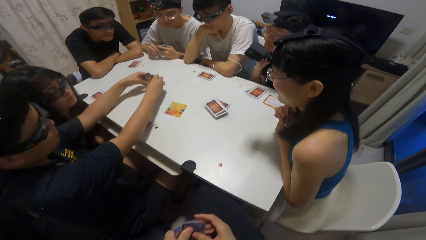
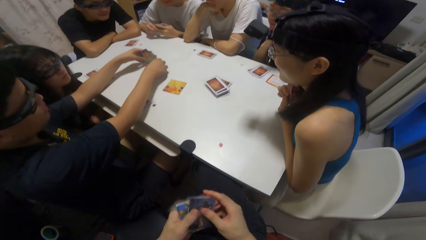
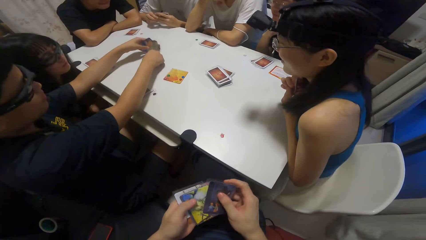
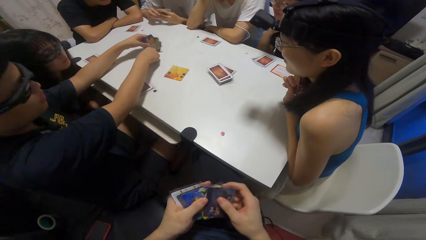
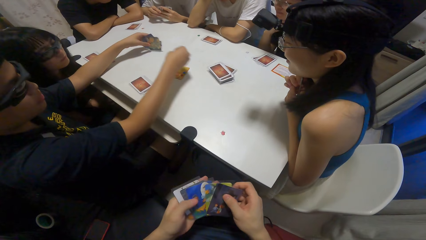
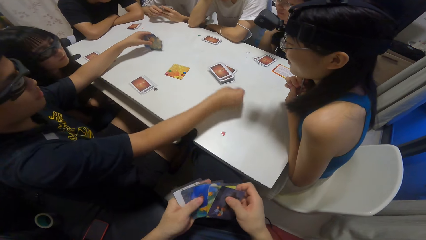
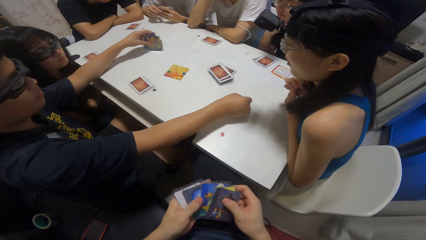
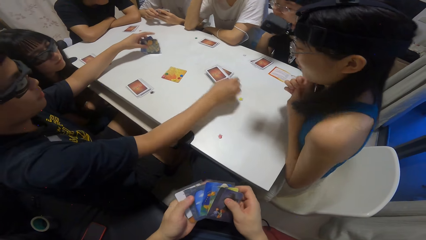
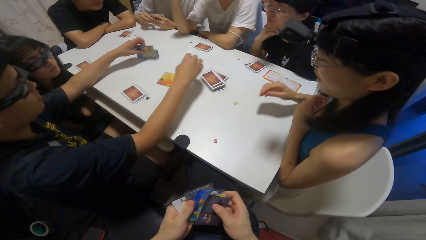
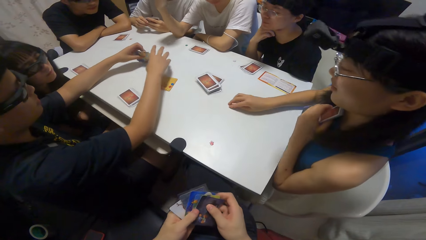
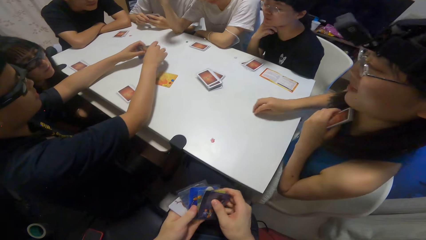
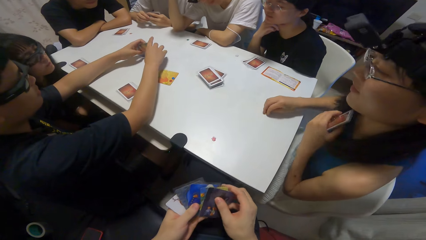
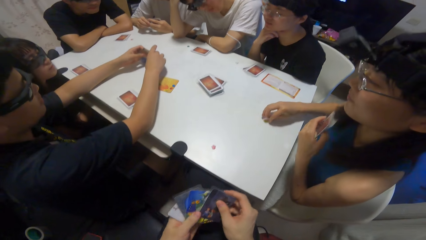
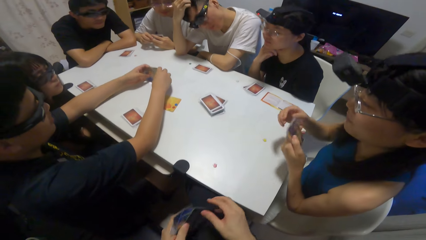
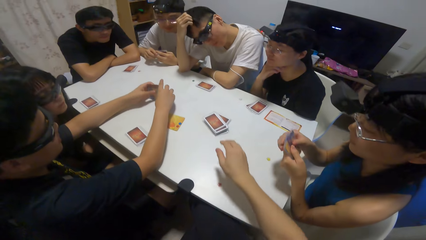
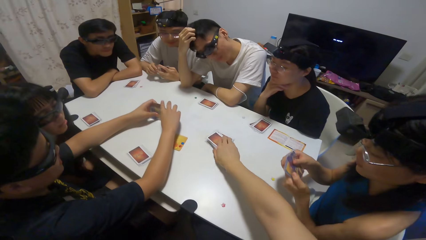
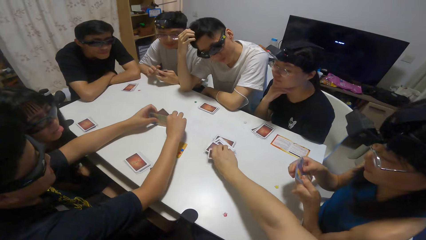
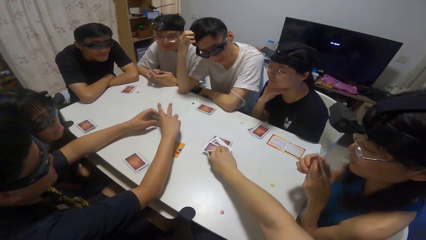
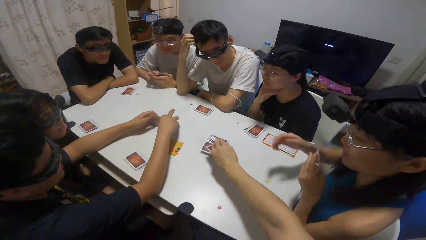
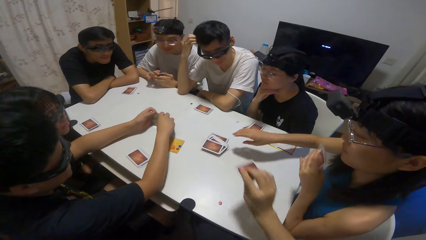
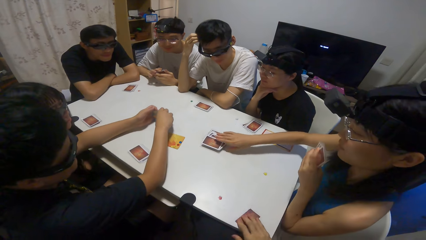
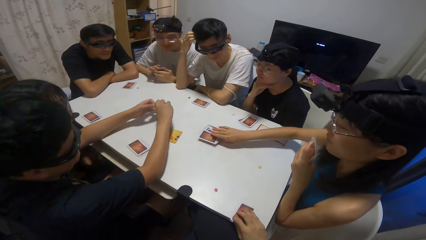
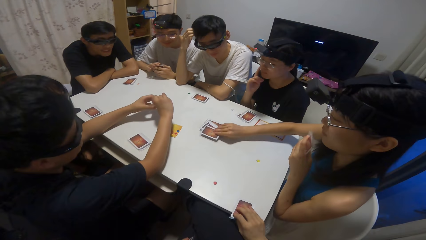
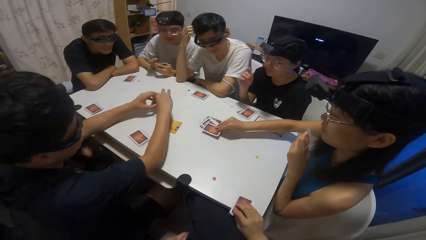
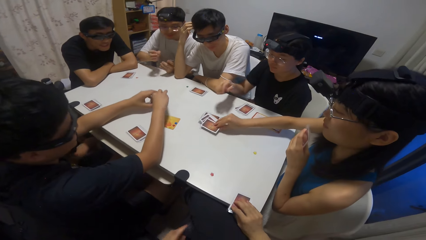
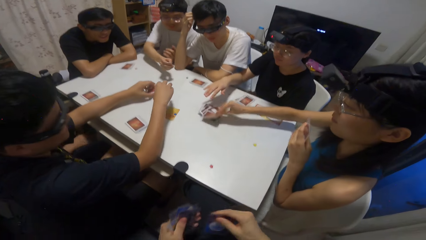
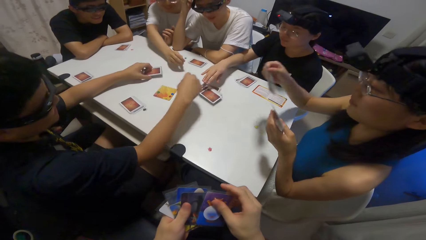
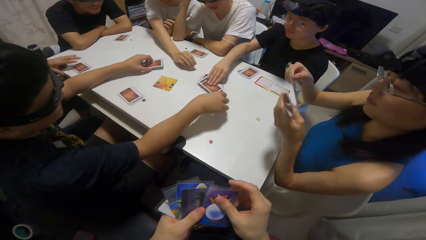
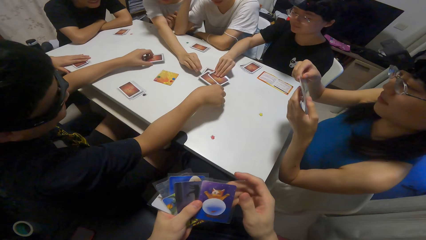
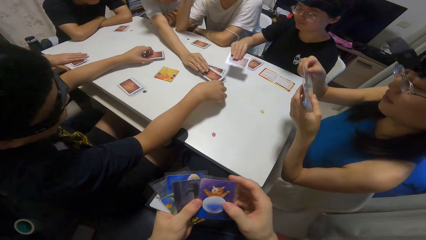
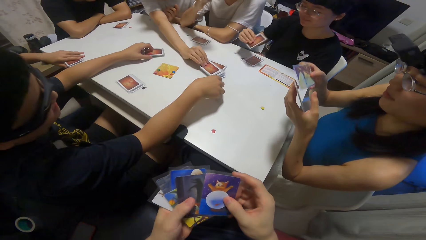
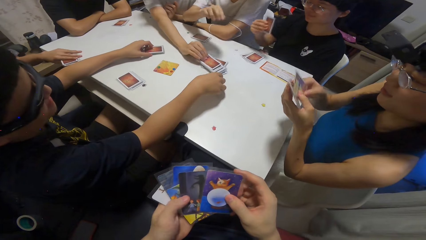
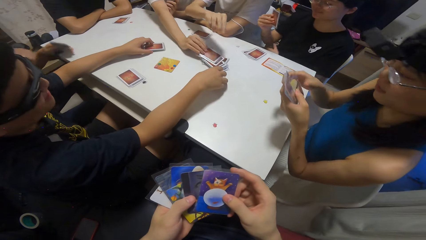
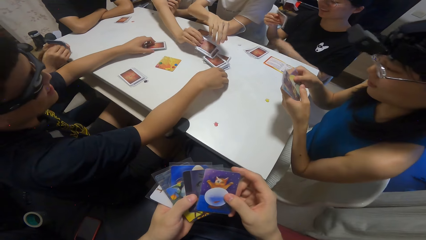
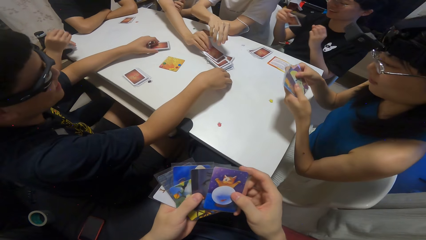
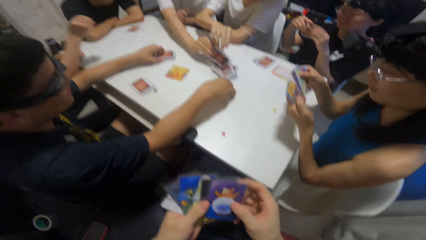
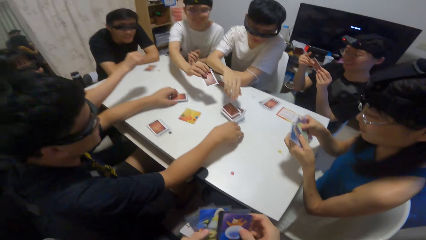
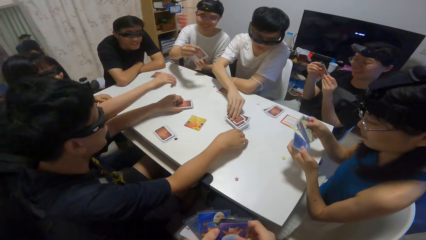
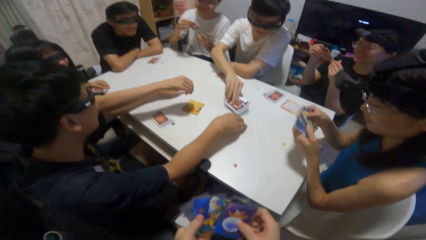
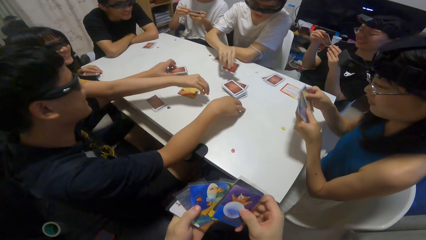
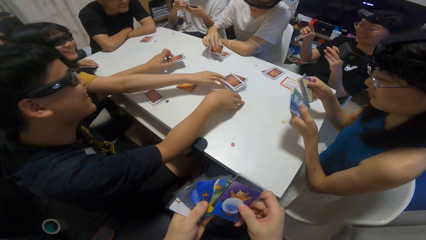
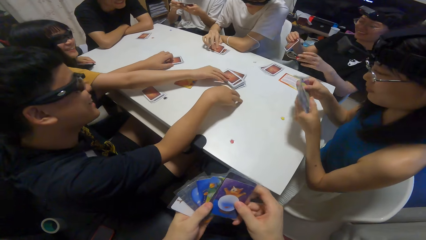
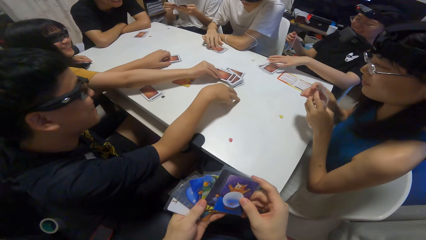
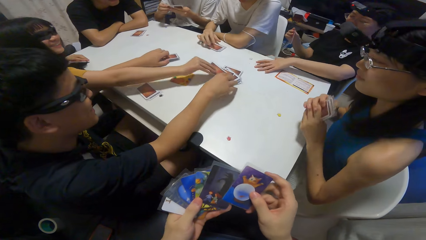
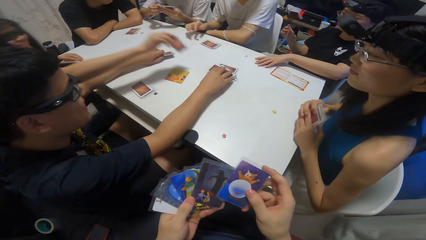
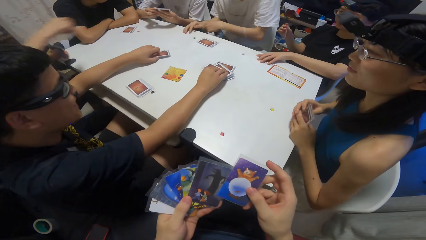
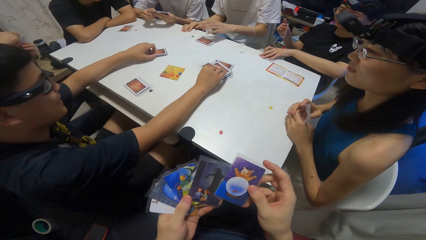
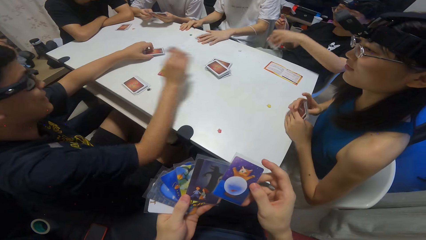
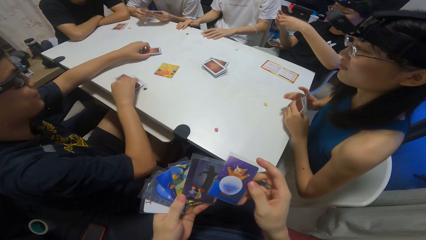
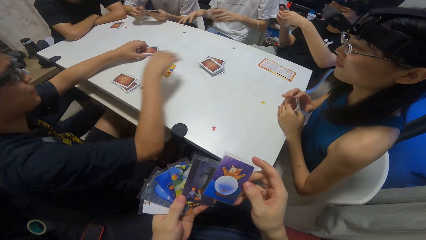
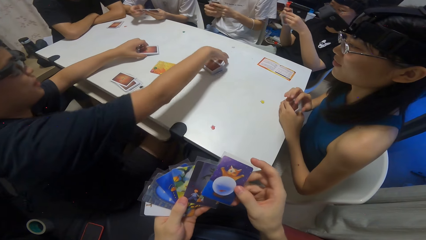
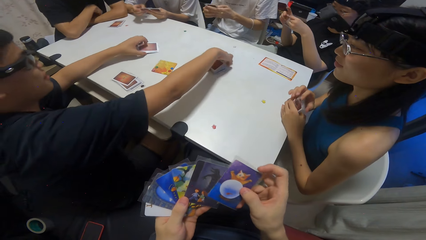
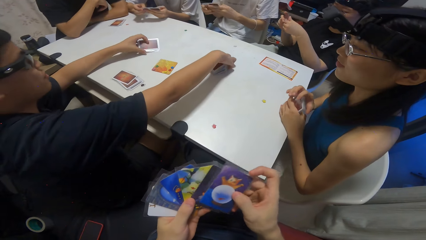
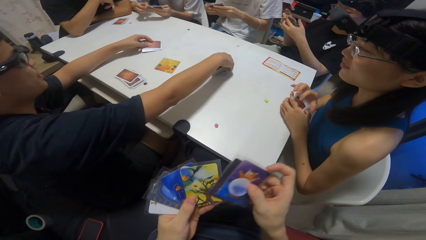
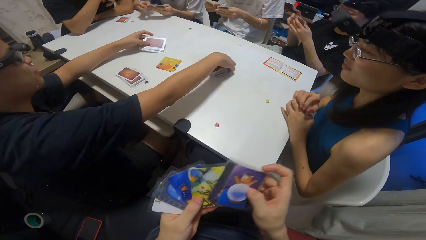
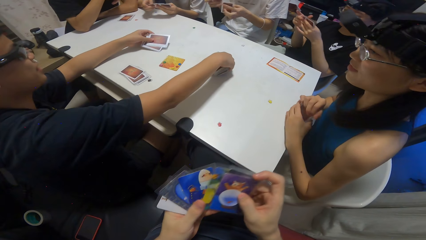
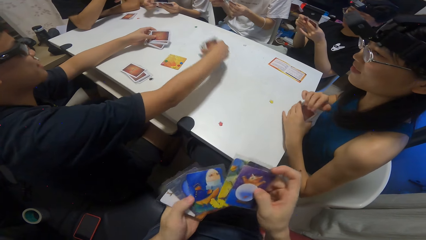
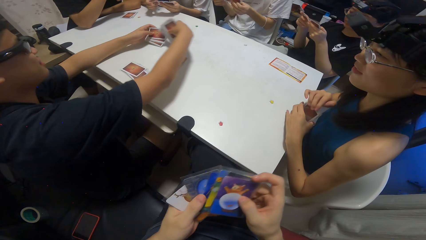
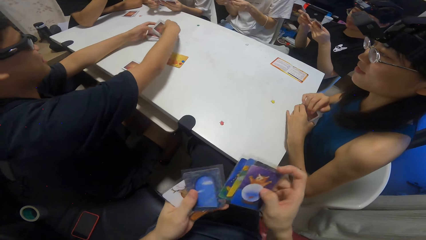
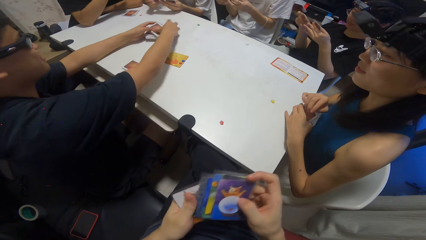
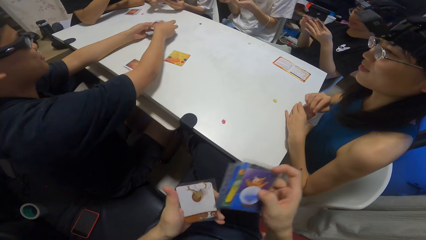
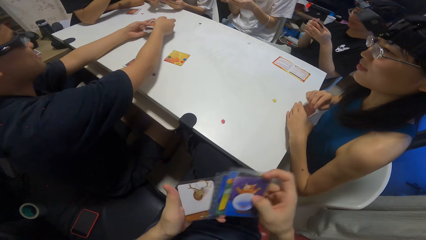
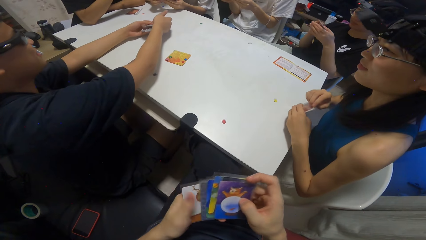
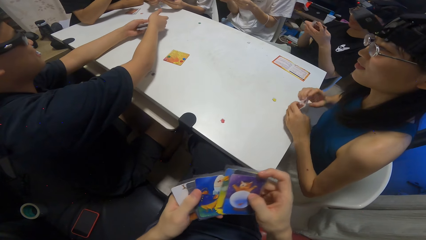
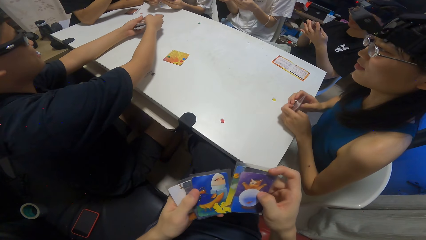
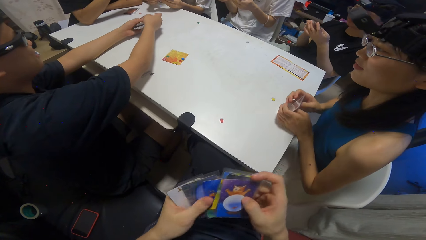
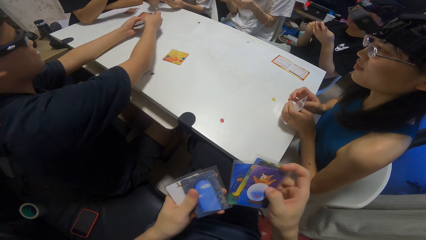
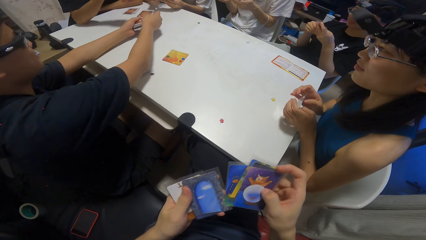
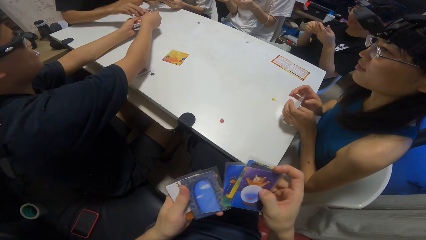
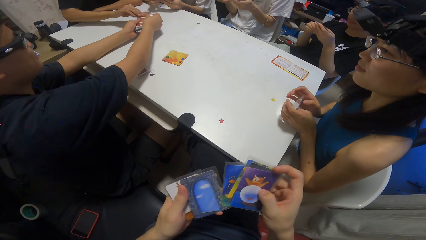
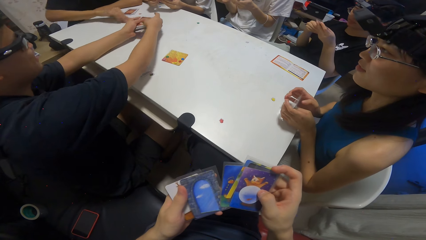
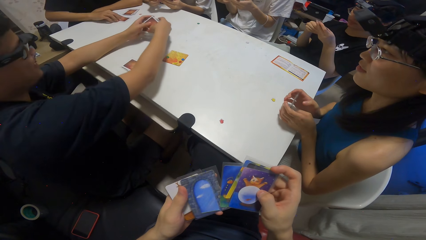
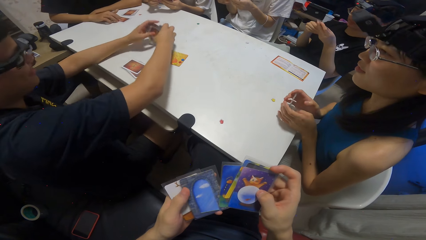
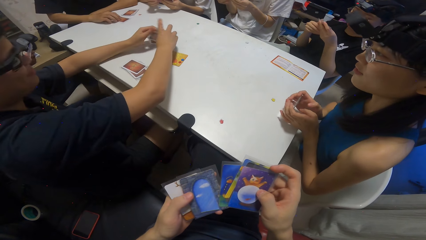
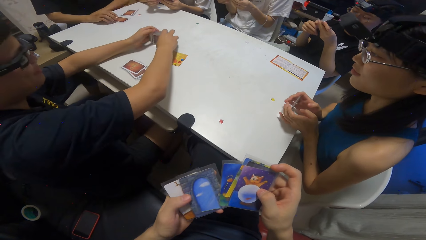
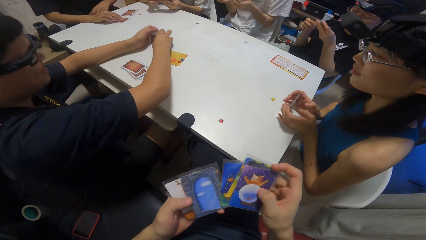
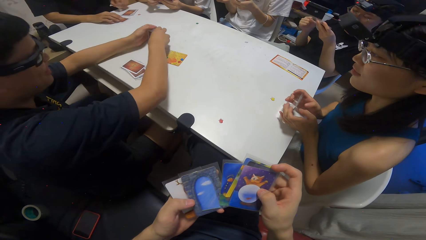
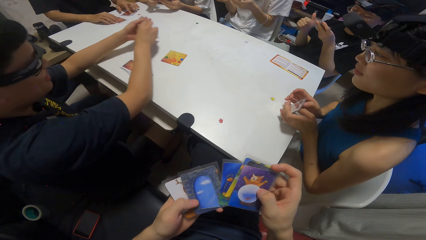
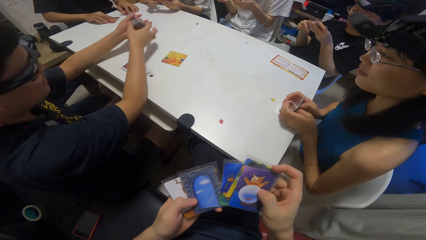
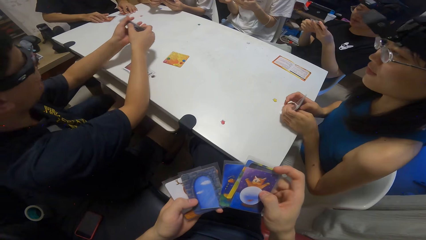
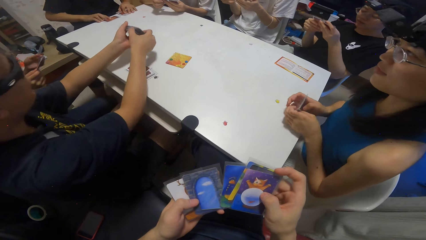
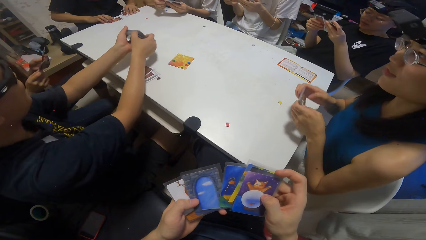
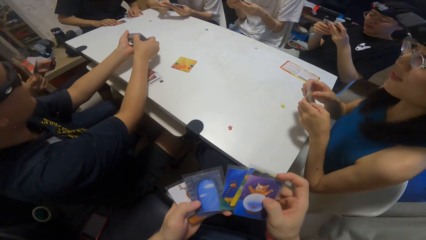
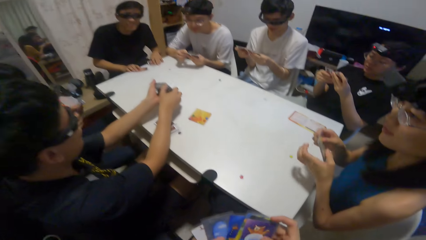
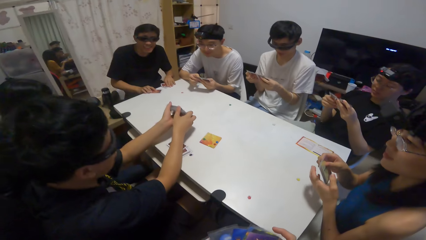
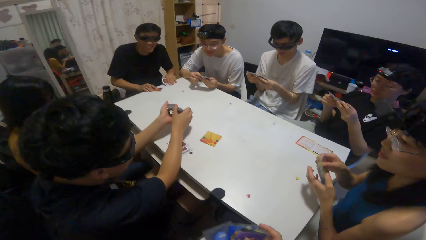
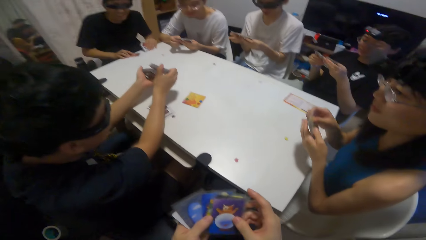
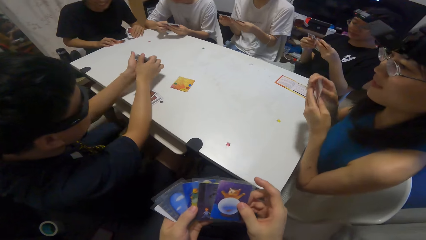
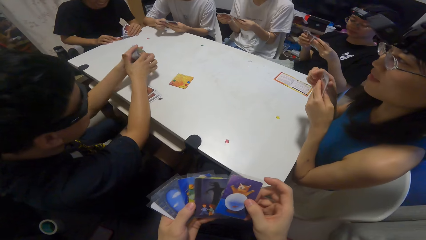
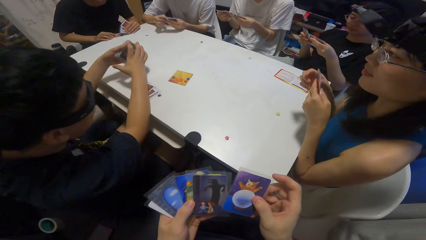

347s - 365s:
A boy drops a sticker on the table. The camera wearer shuffles cards on the table. She picks a card on the table with her right hand. A person plays cards on the table. A girl picks a card on the table with her right hand. Another girl moves a card on the table with her right hand. Another boy picks a card on the table with his right hand. Another boy picks a card on the table with his right hand. Another girl picks a card on the table with her right hand. The second girl picks some cards on the table with her left hand. The first boy moves a card on the table with his right hand. The third boy picks the cards on the table with his left hand. The camera wearer shuffles cards on the table. Another person plays cards on the table. Another boy collects a card from the first boy. The first boy arranges the cards with his hands.
